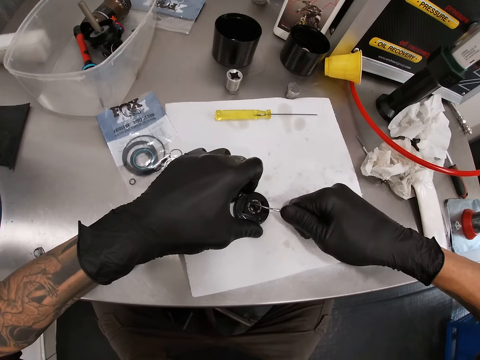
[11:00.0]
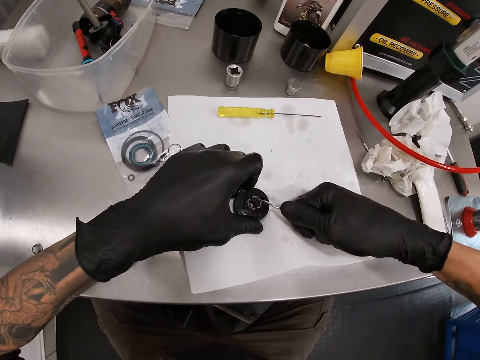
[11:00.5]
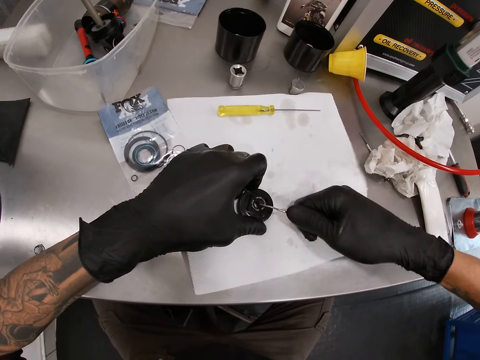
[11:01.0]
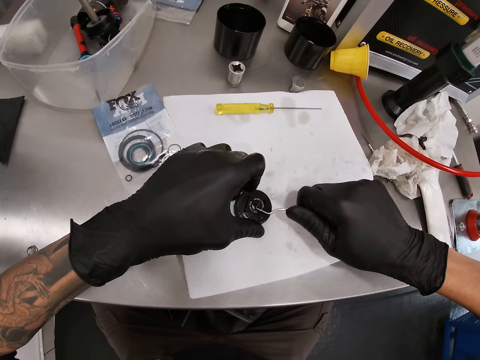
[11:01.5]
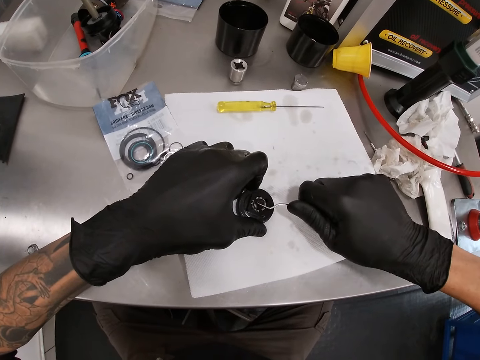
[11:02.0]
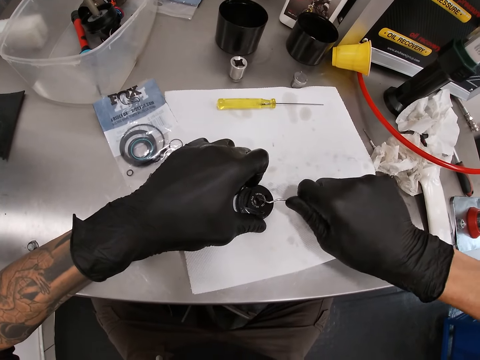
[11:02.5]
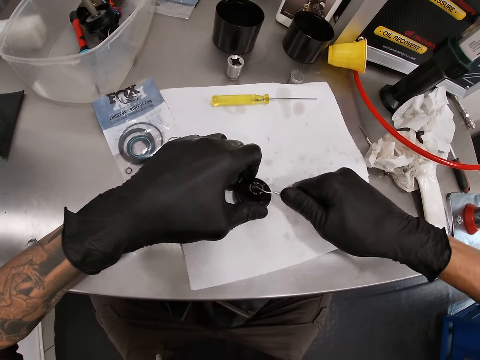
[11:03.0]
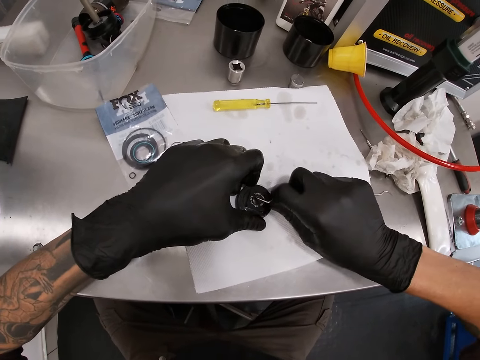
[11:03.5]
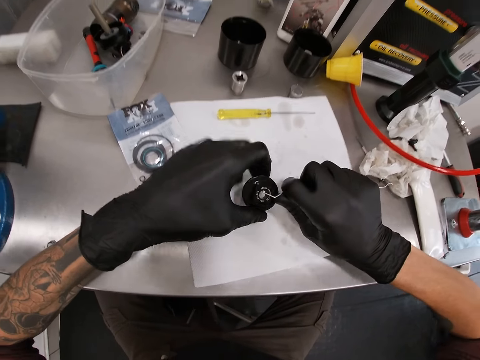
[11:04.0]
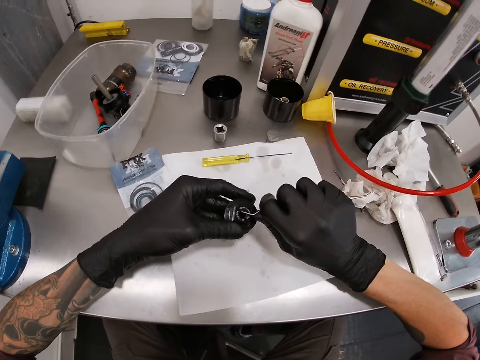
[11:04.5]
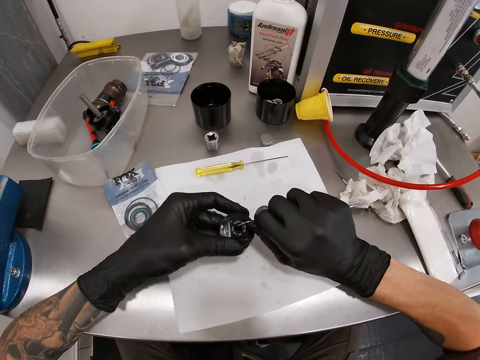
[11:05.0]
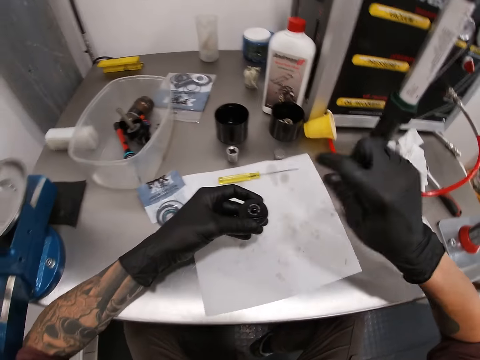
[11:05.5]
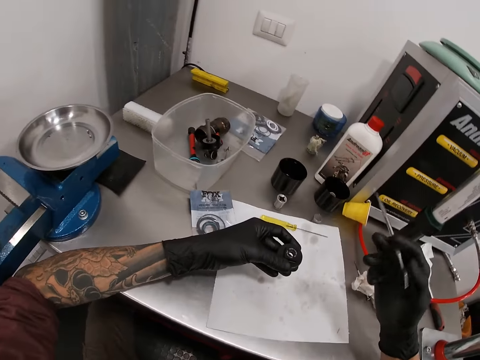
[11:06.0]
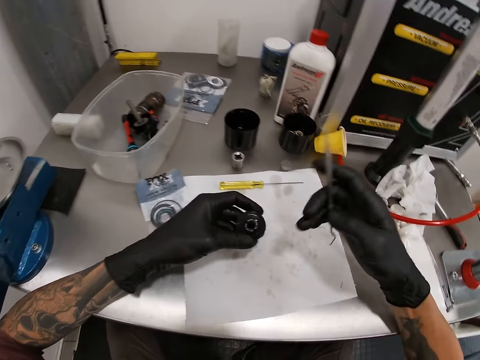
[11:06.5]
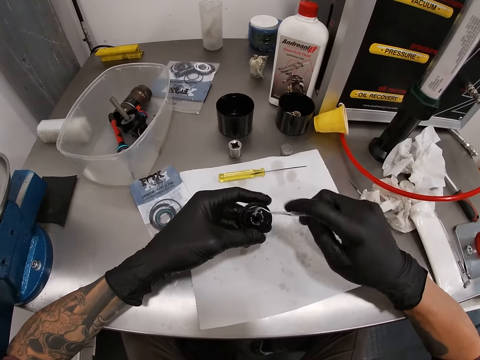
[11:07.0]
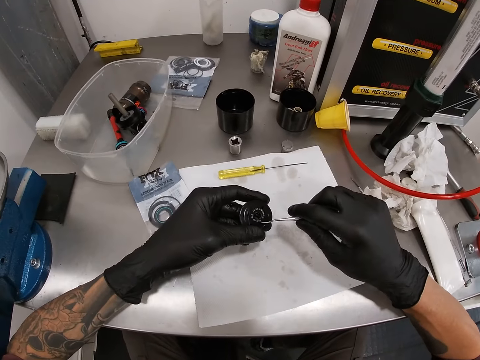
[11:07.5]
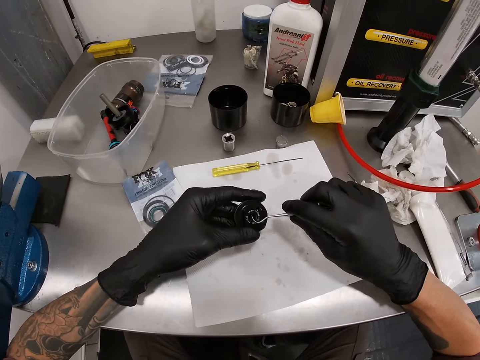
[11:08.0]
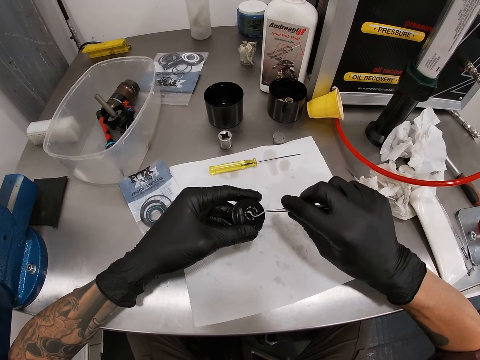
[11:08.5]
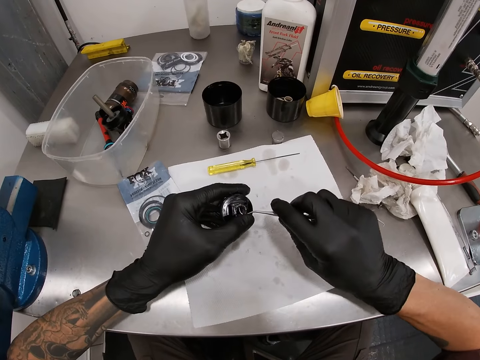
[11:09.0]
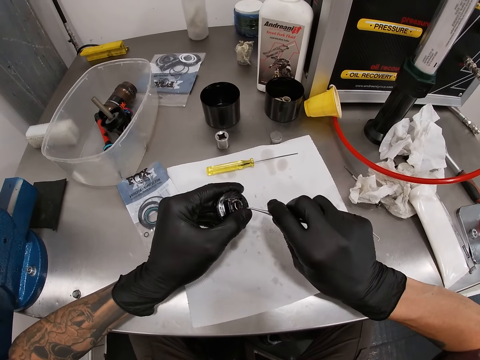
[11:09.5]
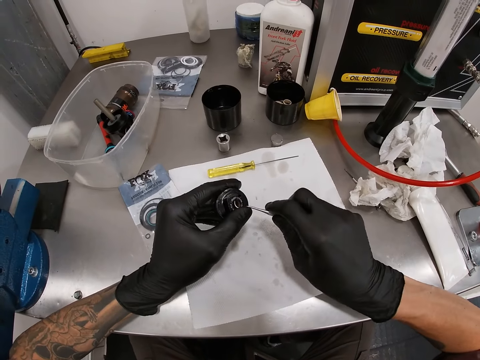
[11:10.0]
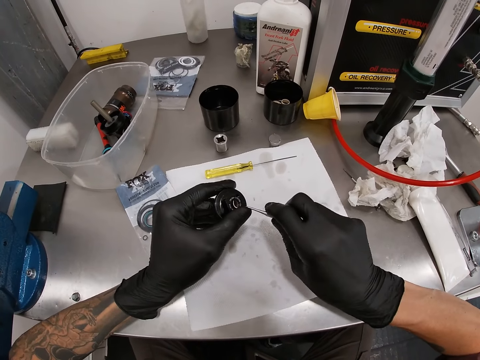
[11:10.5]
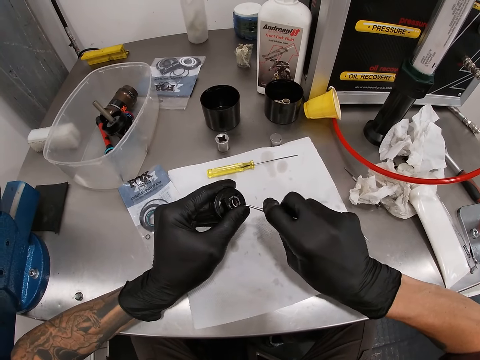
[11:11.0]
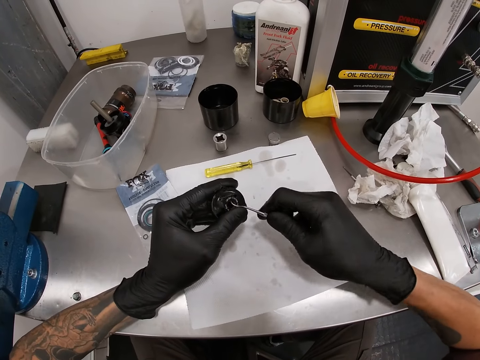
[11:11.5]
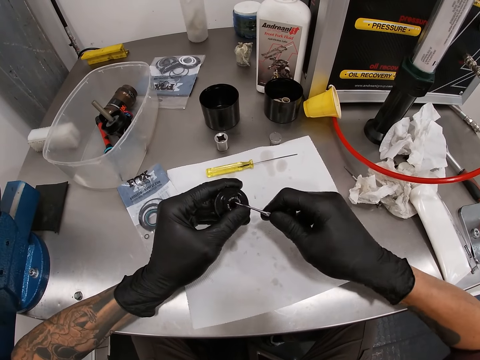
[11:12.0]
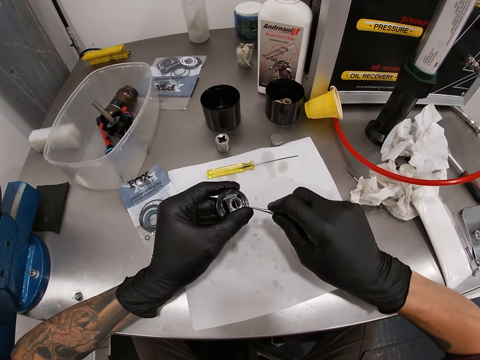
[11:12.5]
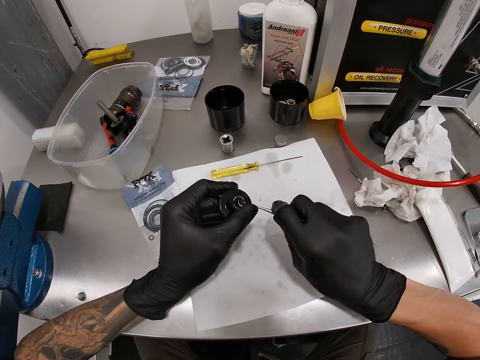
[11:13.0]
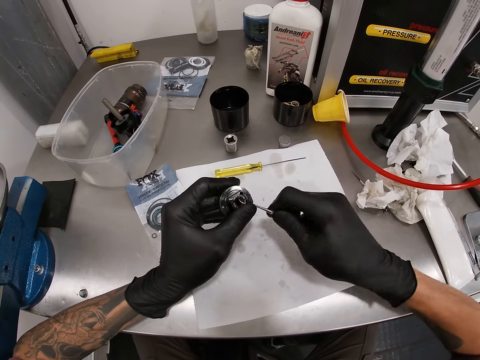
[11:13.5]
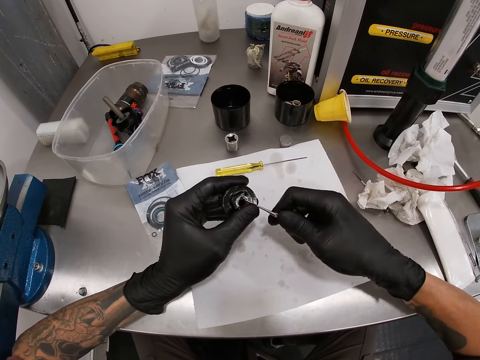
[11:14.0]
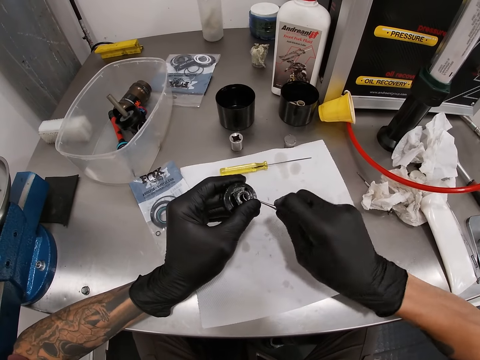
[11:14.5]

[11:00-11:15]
The camera wearer lifts the valve cap in his left hand. He rotates the picker tool on the table with his left hand. He scrapes the valve cap in his left hand with the picker tool in his right hand.

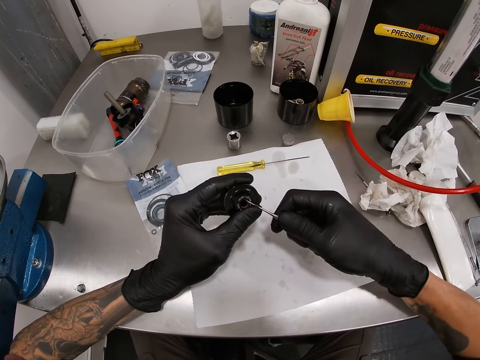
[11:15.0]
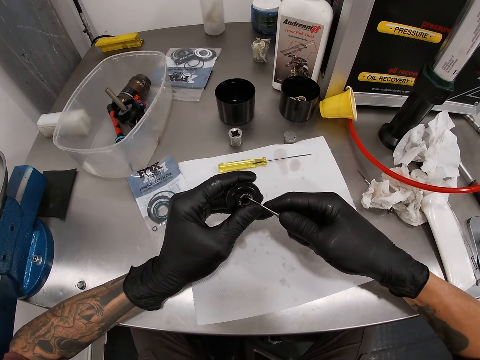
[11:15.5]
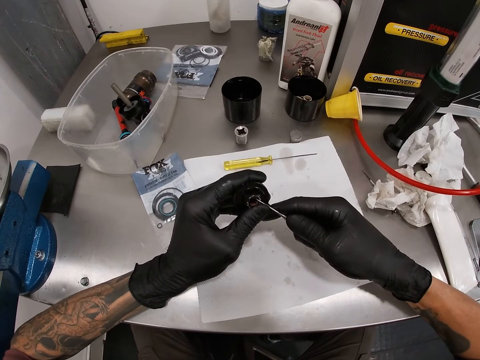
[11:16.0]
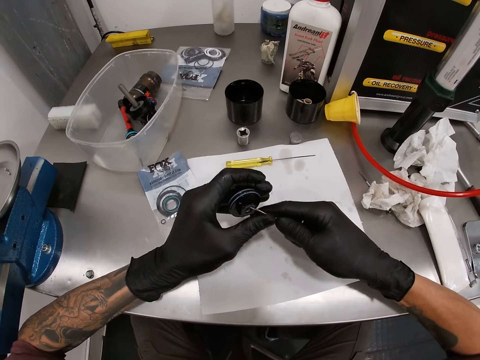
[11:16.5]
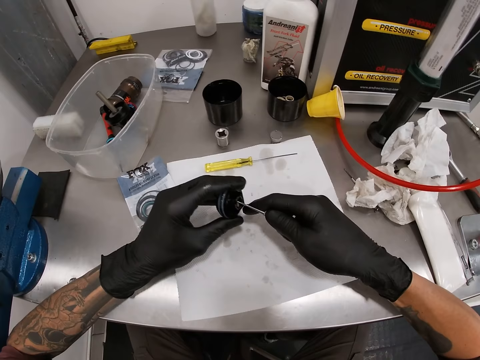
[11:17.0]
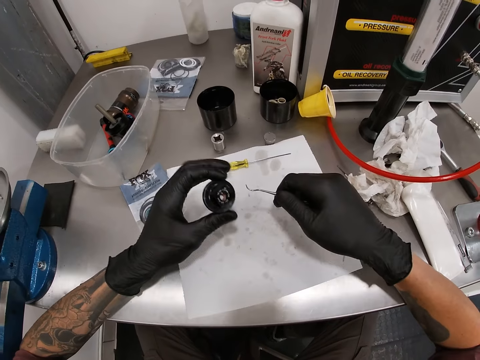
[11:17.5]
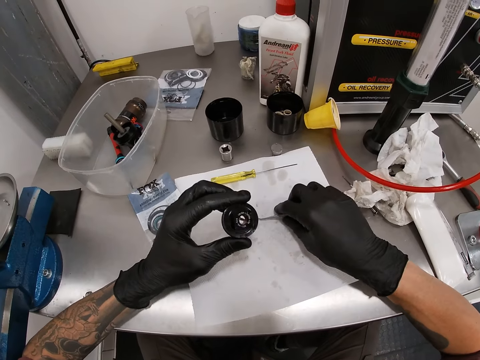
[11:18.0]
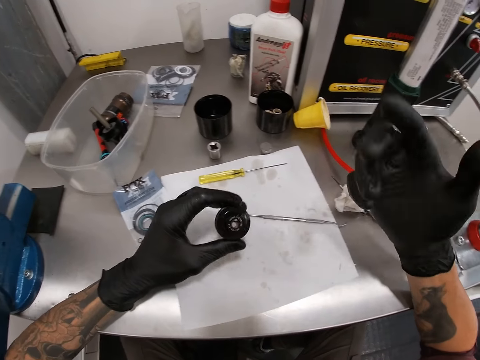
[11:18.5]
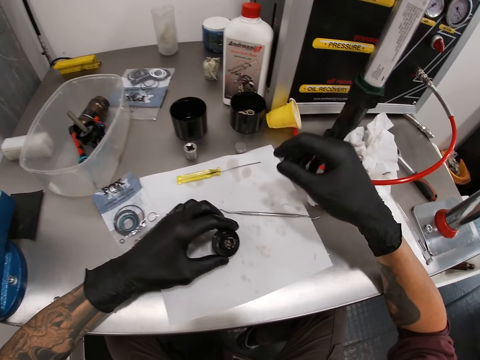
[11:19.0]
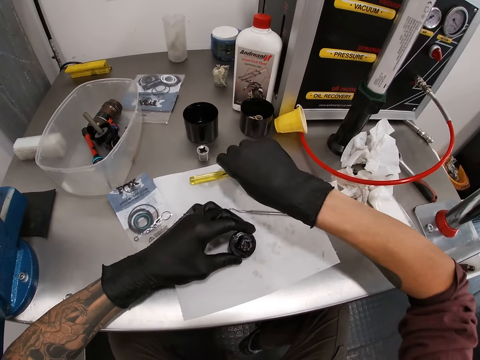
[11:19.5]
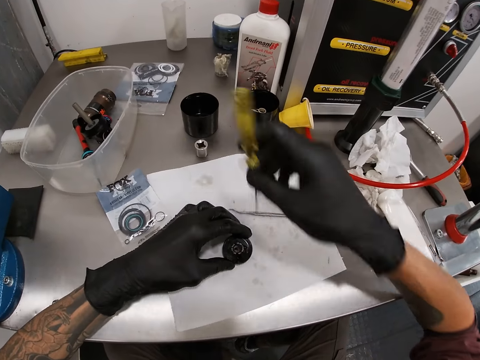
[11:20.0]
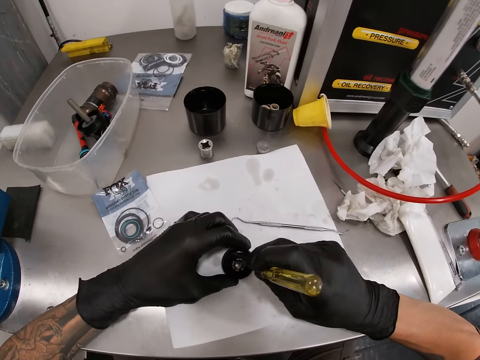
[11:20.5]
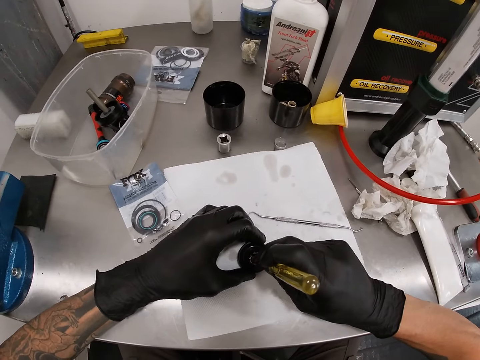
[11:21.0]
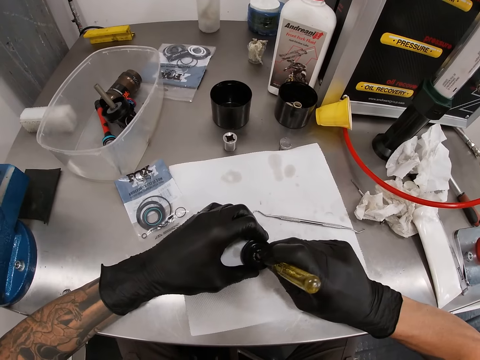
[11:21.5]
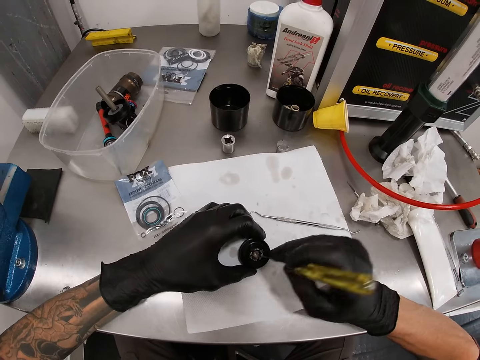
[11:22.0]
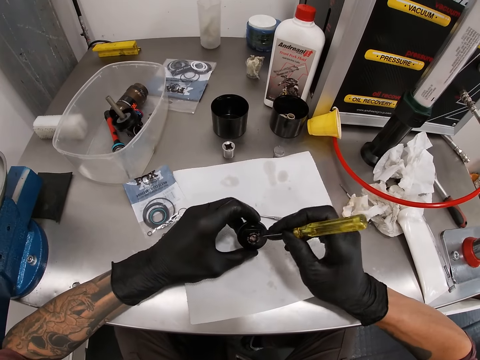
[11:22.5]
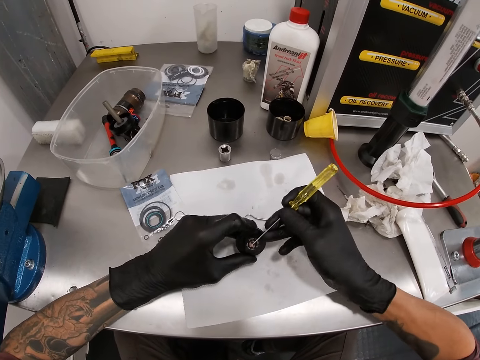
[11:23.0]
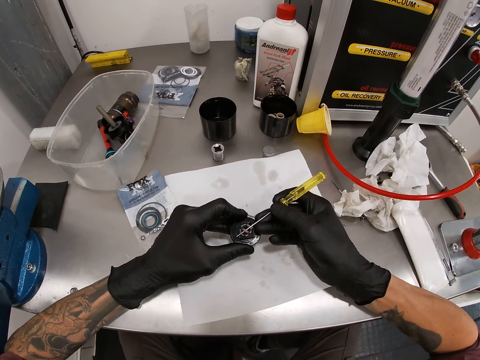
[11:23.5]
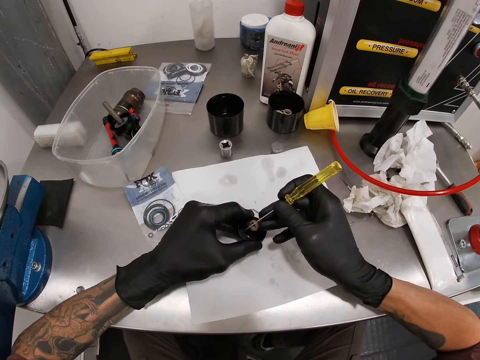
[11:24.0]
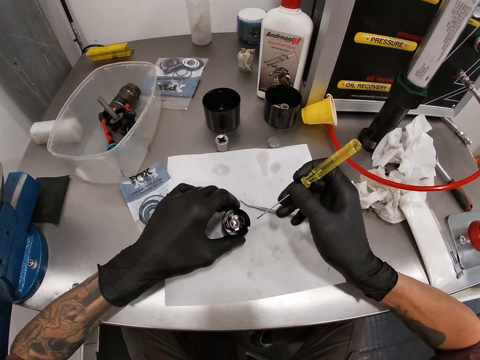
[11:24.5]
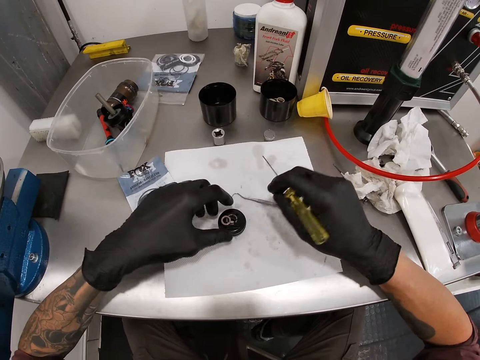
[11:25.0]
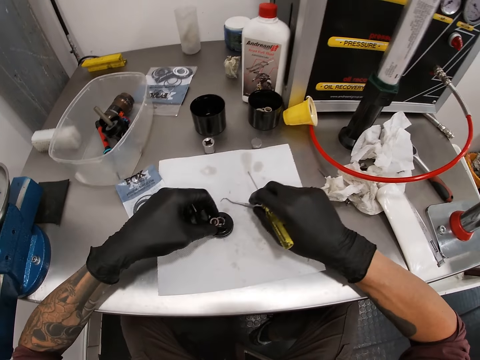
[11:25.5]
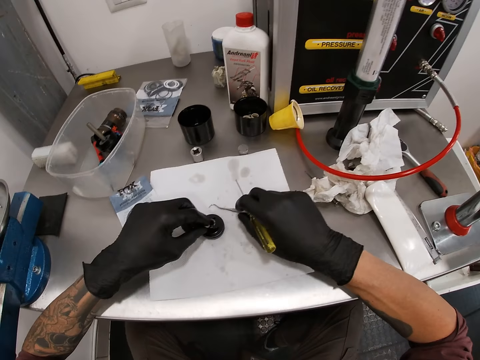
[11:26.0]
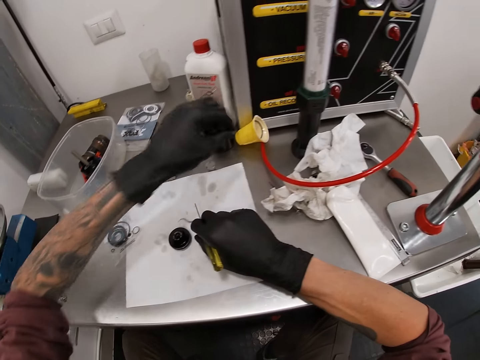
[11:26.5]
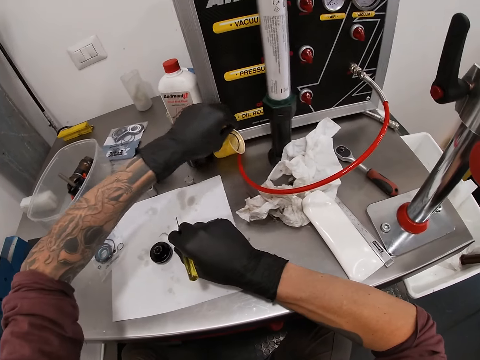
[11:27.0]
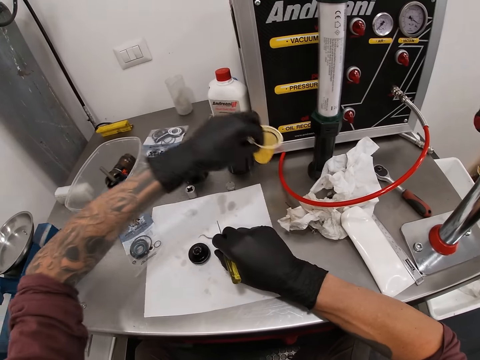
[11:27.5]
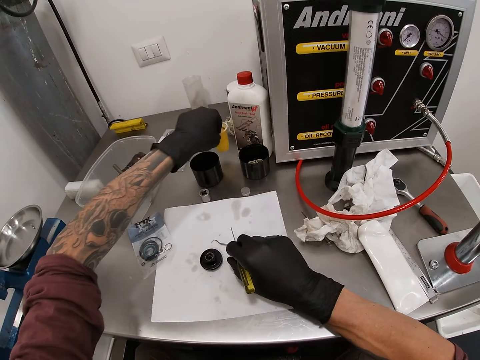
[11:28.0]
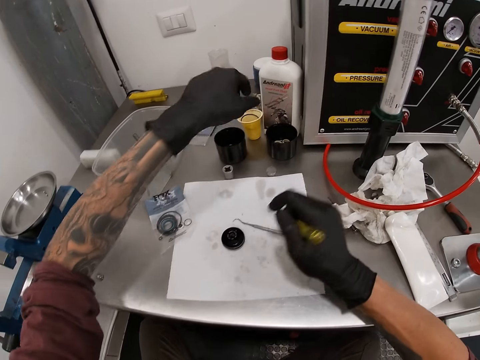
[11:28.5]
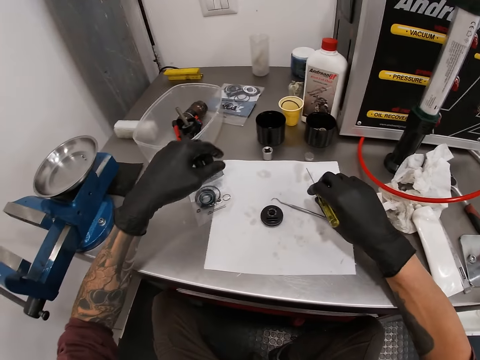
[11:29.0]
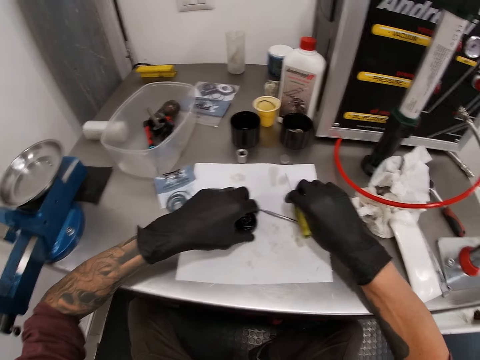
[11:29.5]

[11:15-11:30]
The camera wearer drops the picker tool on the table with his right hand. He picks up another screwdriver on the table with his right hand. He removes a washer from the valve cap or pressure regulator in his left hand with the screwdriver in his right hand. He puts the regulator on the table. He picks up the washer on the valve cap with his left hand. He drops the washer in his left hand in a small cup. He picks up the cup on the table with his left hand. He drops the cup in his left hand on the table.
